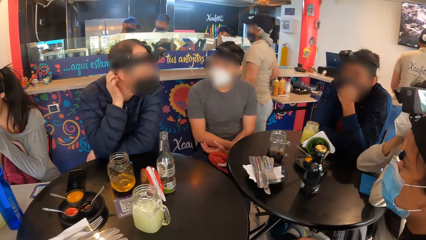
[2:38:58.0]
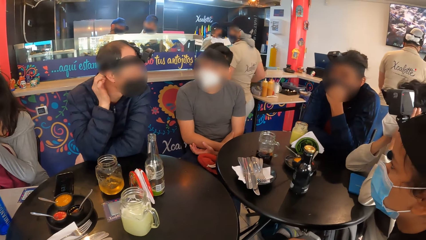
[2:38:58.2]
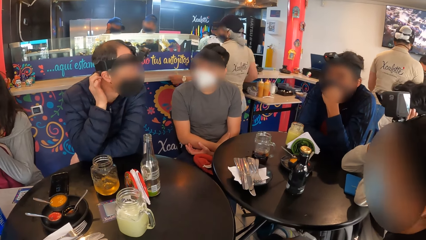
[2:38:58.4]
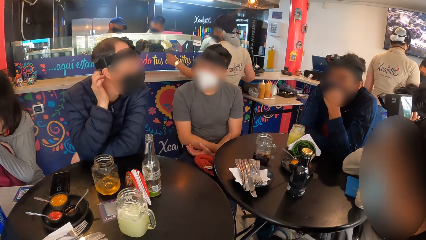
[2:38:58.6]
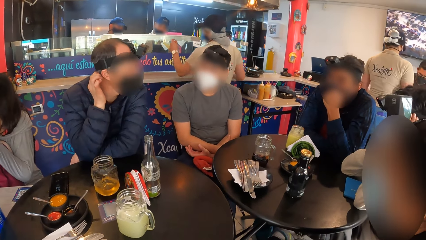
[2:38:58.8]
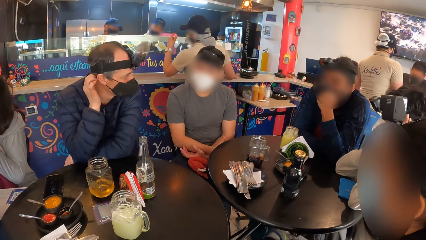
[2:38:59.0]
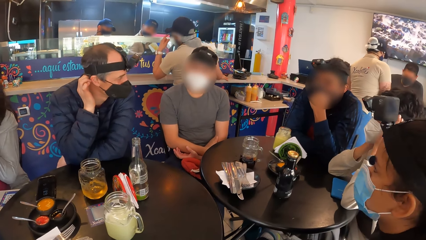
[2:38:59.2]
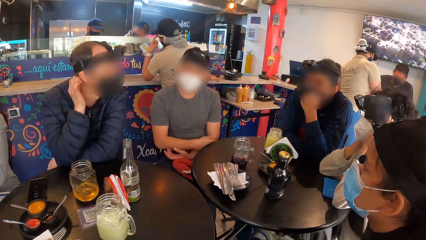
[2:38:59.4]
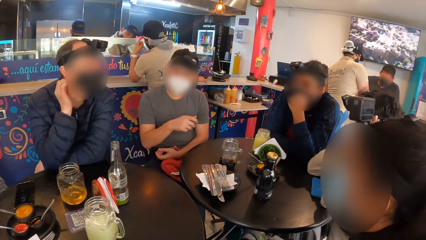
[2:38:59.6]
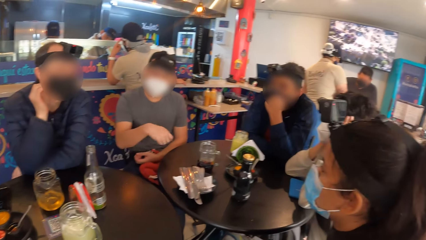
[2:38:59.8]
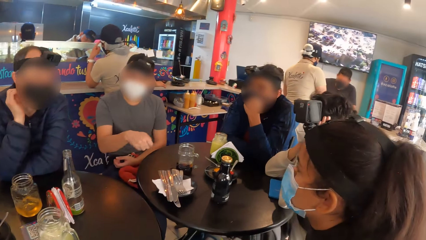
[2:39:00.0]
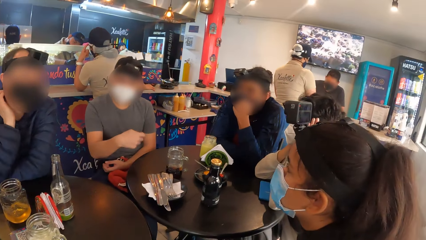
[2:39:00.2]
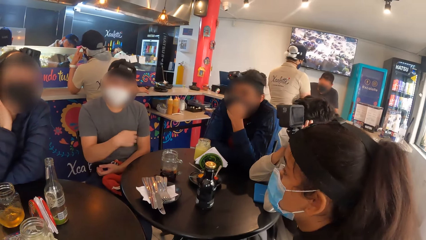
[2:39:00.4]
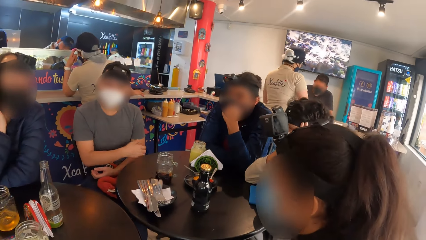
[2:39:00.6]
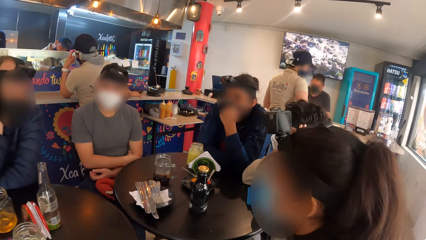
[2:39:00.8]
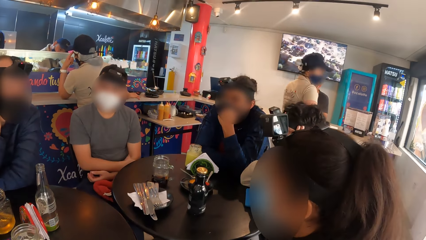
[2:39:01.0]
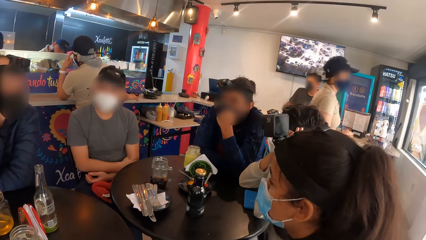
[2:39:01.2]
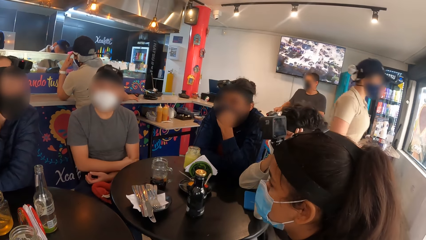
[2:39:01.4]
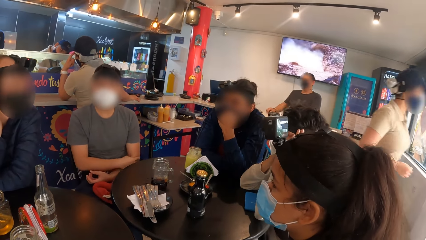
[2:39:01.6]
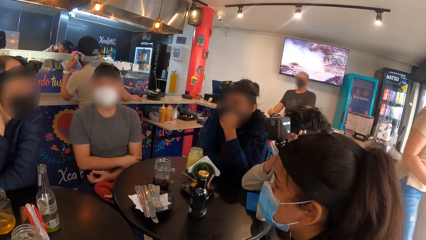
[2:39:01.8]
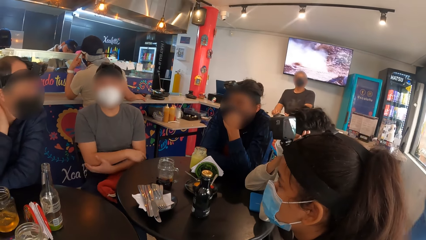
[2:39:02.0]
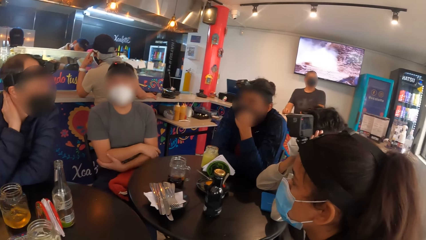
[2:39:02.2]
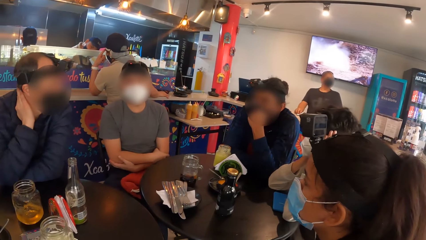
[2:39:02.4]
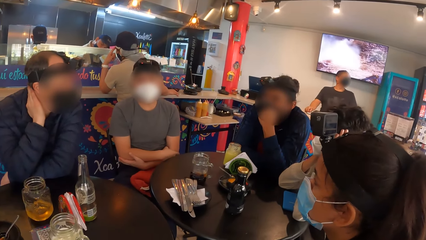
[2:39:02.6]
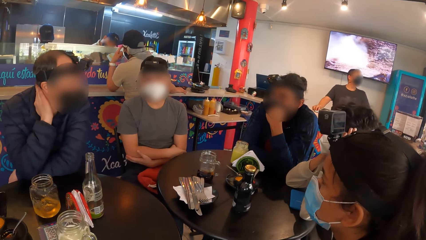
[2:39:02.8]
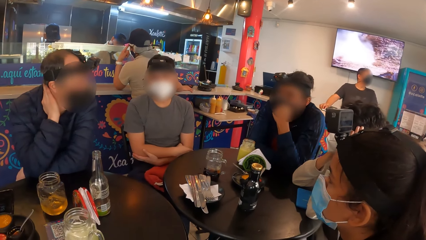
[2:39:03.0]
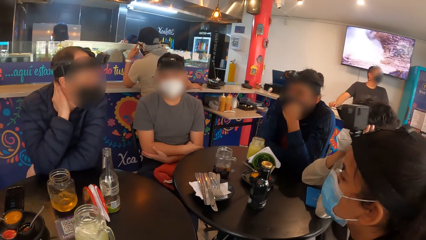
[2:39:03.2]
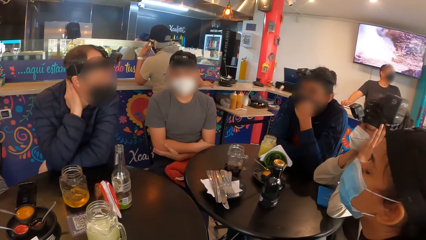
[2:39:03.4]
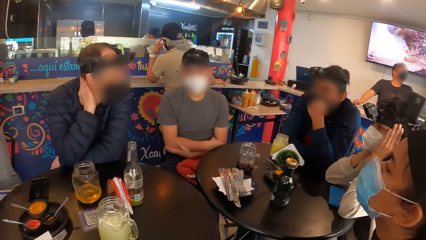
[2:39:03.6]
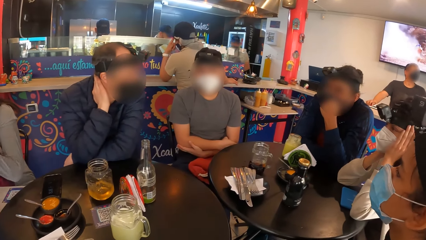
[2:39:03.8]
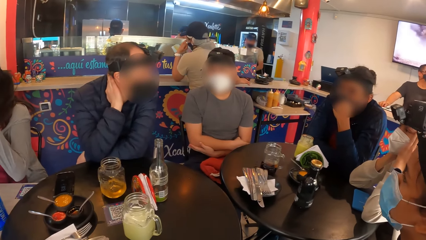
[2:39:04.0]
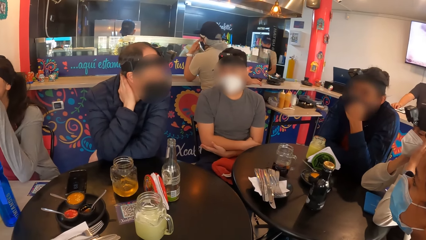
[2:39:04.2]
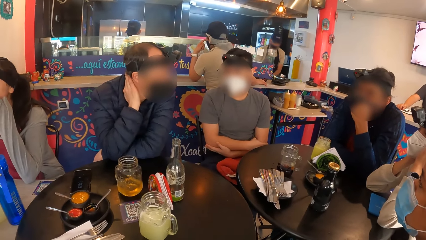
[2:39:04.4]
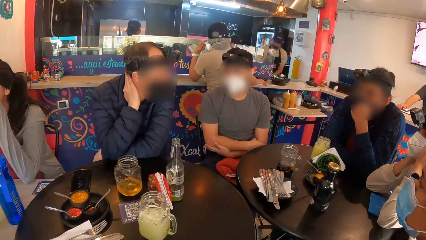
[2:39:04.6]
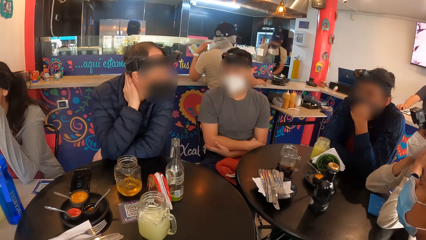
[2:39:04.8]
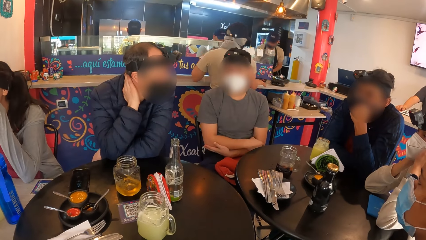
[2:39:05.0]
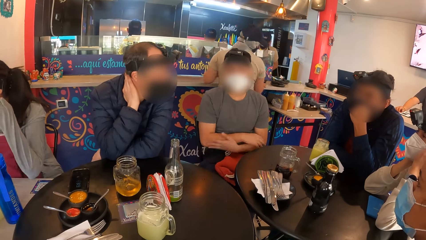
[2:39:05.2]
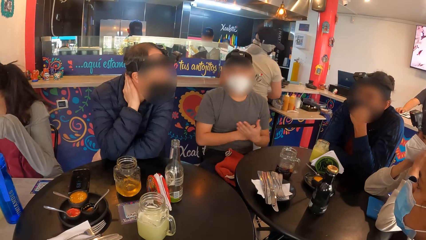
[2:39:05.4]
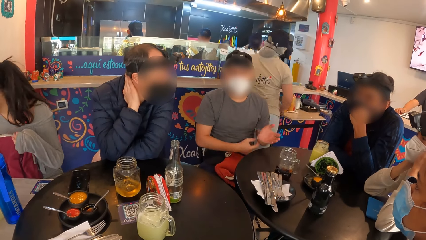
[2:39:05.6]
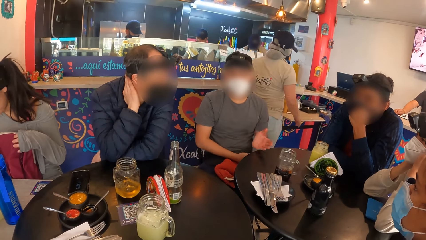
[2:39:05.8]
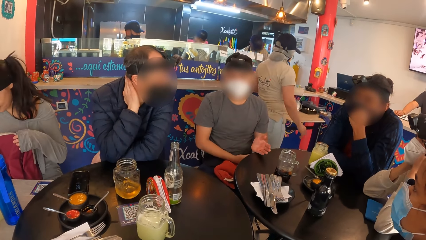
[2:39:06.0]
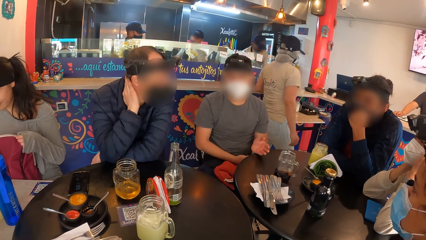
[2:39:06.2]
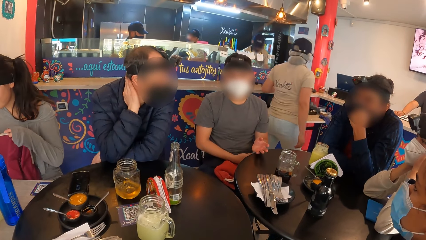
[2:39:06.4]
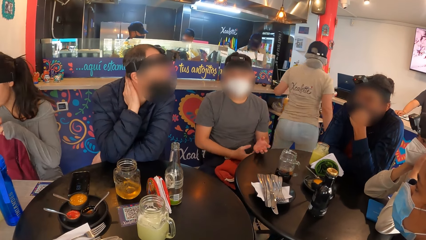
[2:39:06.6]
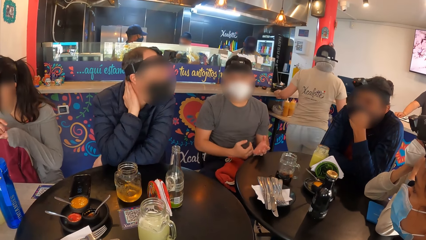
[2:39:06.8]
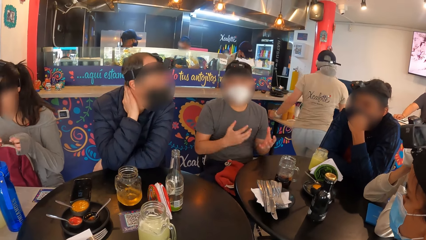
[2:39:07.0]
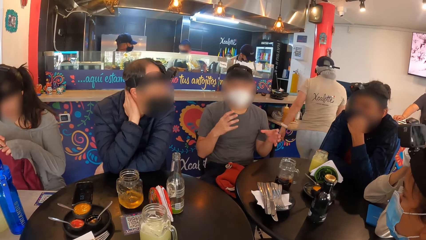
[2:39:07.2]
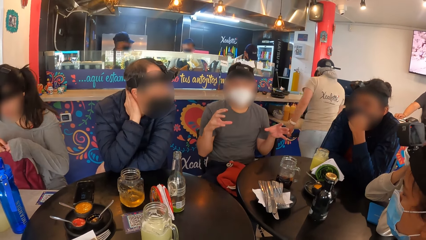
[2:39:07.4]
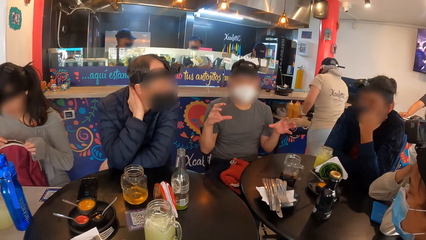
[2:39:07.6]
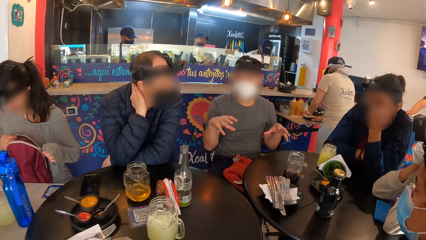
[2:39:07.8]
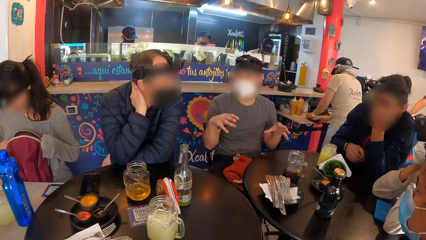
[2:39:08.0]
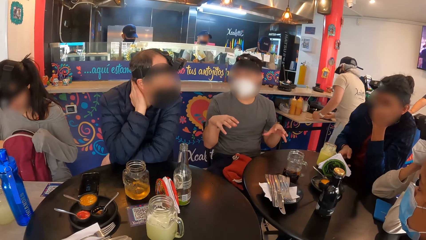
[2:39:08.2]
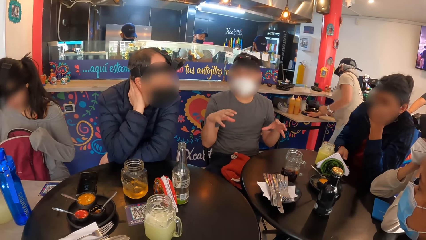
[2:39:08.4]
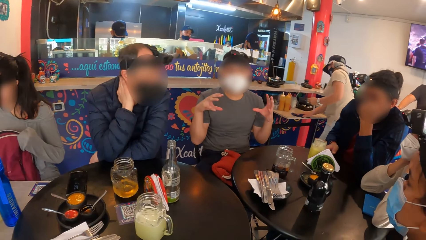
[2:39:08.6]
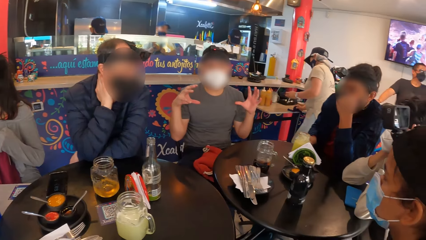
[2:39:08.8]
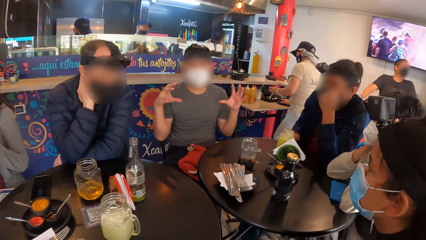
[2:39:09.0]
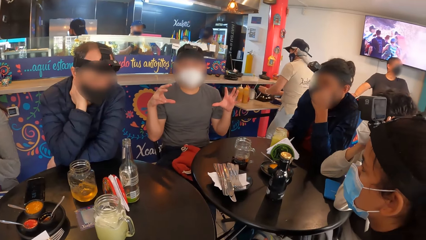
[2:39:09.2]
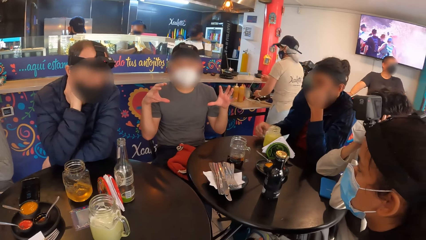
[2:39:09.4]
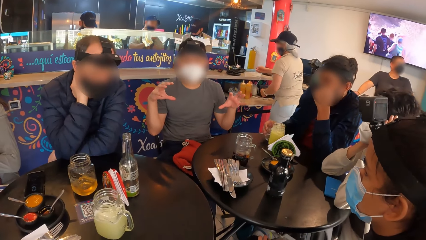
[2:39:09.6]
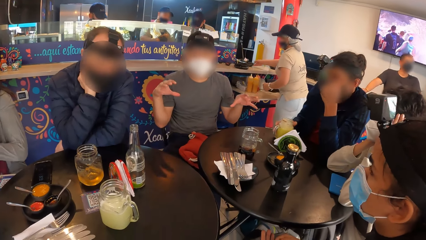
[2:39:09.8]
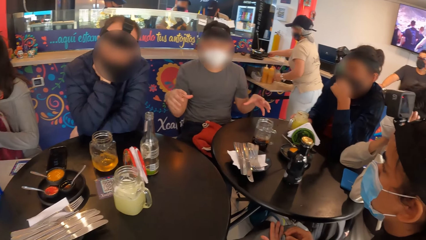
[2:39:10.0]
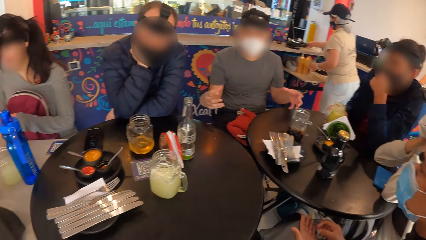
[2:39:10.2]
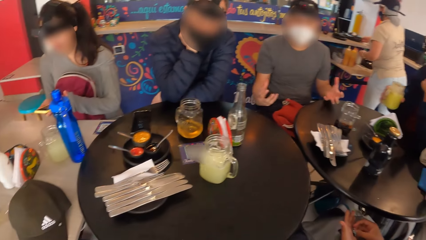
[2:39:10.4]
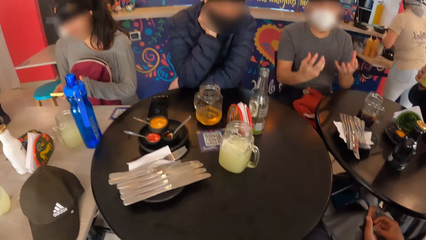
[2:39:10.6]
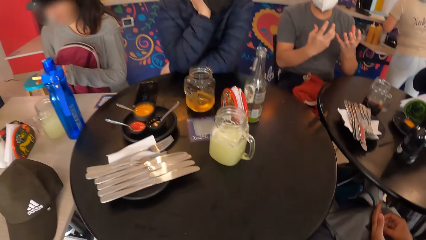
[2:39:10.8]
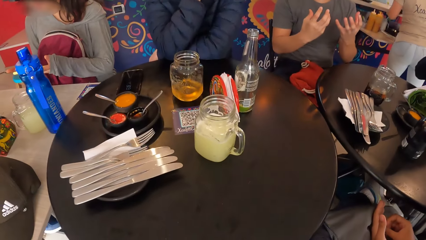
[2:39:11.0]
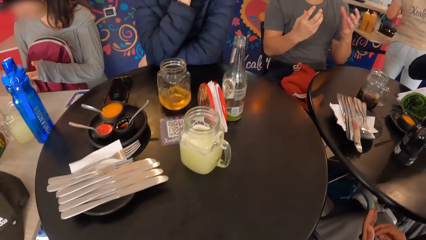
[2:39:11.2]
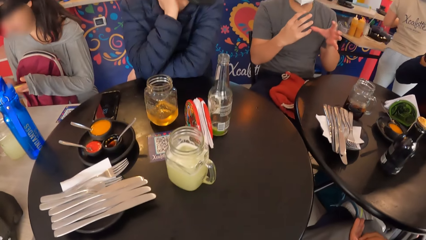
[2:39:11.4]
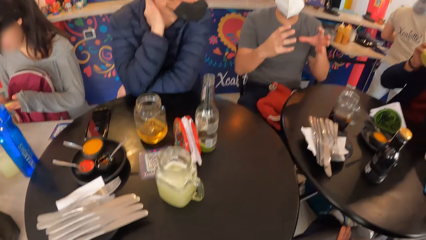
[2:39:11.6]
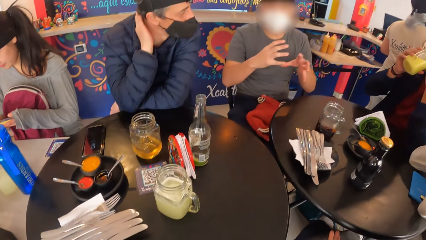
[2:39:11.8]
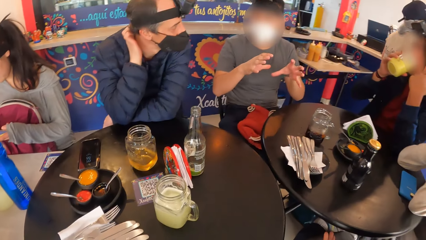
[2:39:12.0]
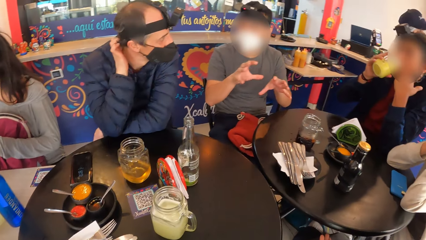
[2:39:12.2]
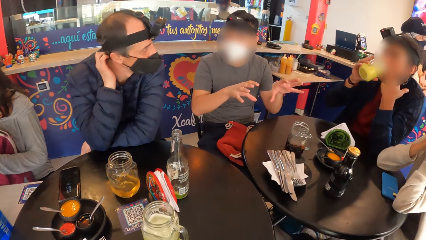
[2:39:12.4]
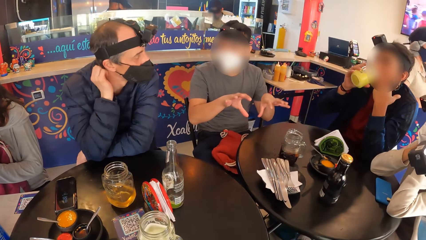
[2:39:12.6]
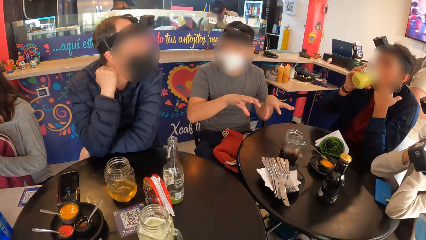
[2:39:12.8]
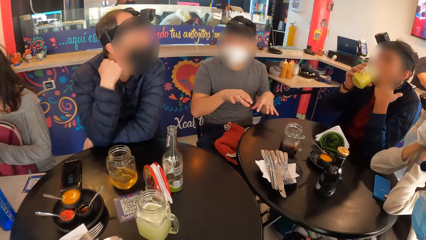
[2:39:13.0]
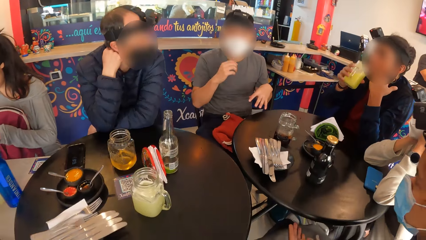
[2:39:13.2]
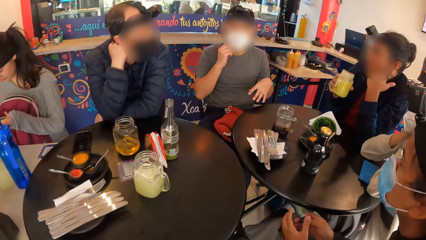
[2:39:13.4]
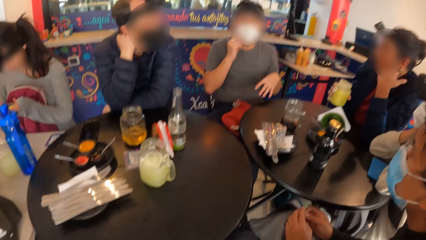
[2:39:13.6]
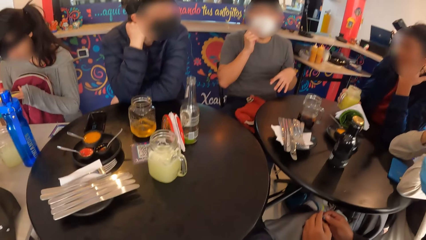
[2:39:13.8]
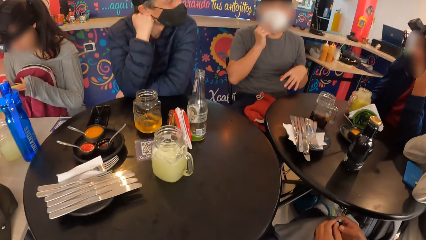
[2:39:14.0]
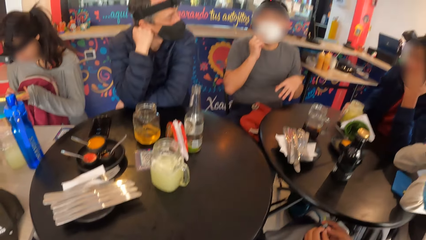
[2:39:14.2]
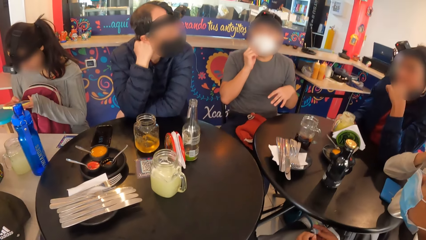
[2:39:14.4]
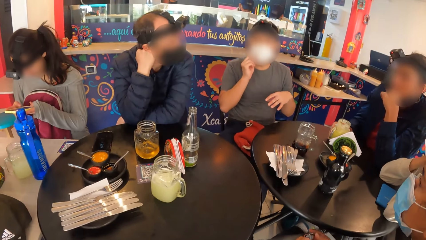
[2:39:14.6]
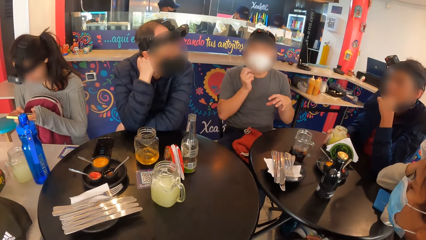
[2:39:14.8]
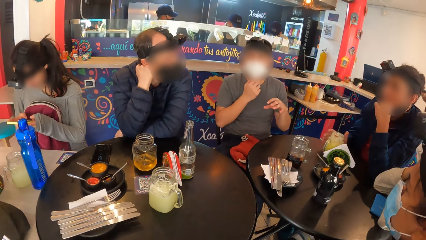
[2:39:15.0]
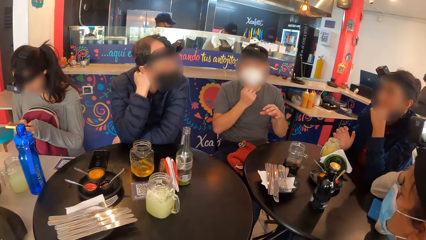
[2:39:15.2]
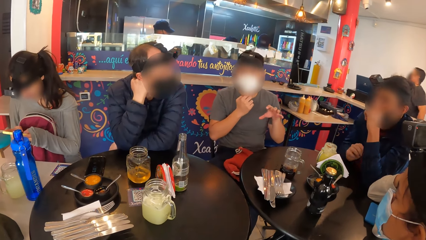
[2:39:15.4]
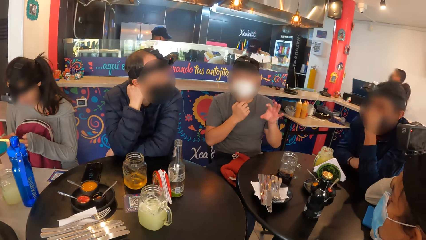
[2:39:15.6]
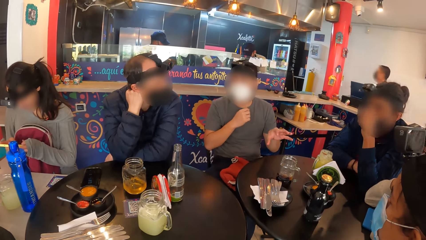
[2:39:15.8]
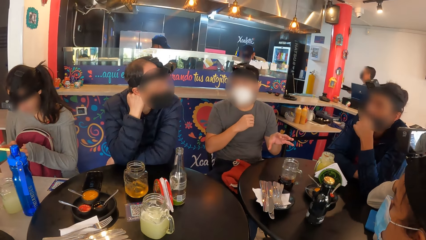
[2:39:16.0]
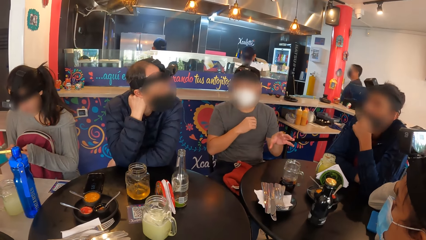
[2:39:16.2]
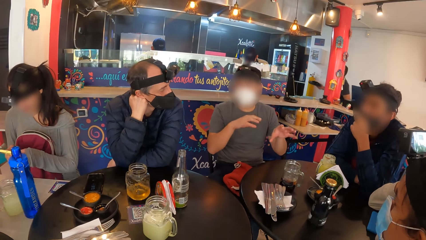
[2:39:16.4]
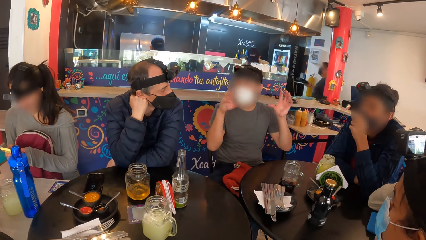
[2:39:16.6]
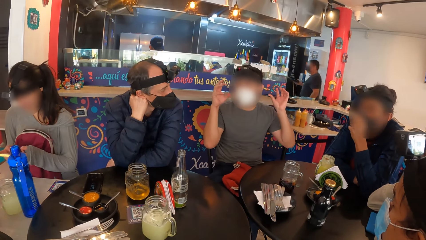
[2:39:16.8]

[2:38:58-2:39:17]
The man interacts with the group of people. A person gestures. Another person nods. The woman opens the bag with both hands. The waiter wipes the counter with a rag in her right hand and drops the rag on the counter with her right hand. Another man takes the cup of juice from the table with his right hand. The waiter picks a plate from the counter with her right hand. The other man pulls down the facemask on his face with his left hand. The woman operates a phone with both hands. The other man takes a drink from the cup with his right hand. The first man adjusts the facemask on his face with his right hand. The other man drops the cup of juice on the table with his right hand and pulls up the facemask on his face with his left hand.
